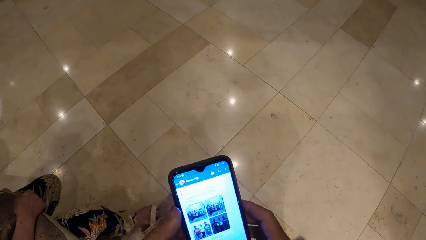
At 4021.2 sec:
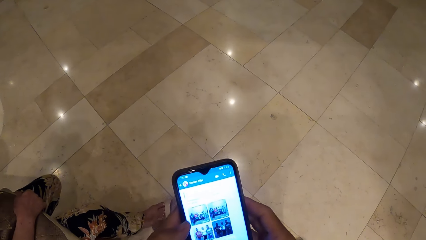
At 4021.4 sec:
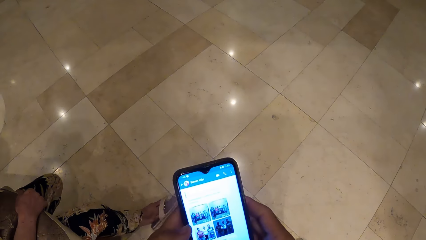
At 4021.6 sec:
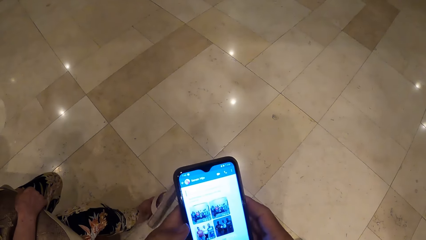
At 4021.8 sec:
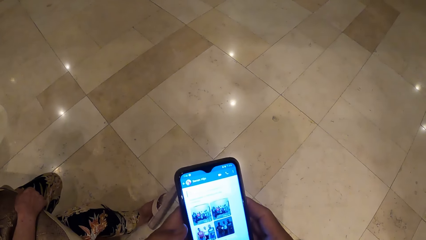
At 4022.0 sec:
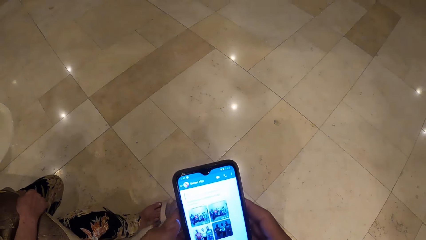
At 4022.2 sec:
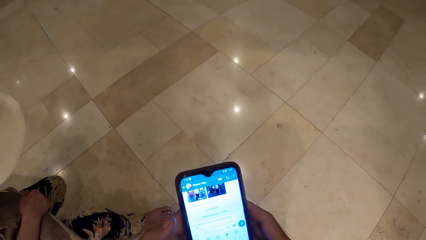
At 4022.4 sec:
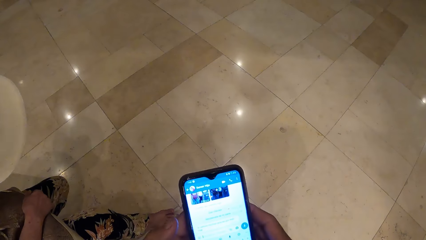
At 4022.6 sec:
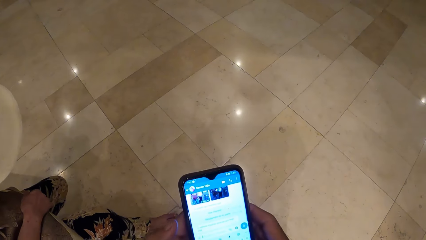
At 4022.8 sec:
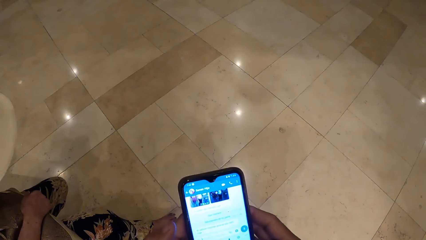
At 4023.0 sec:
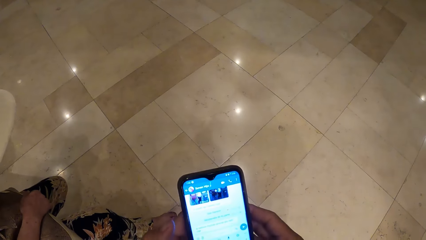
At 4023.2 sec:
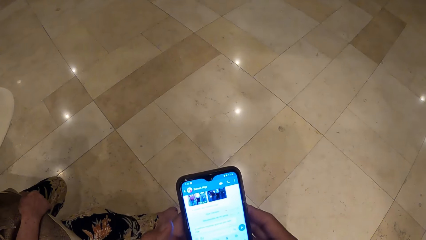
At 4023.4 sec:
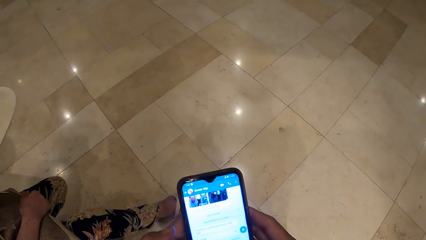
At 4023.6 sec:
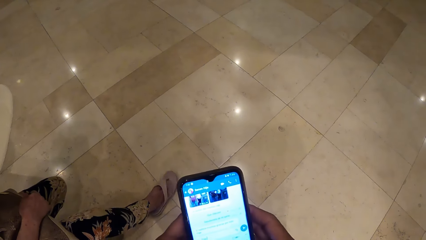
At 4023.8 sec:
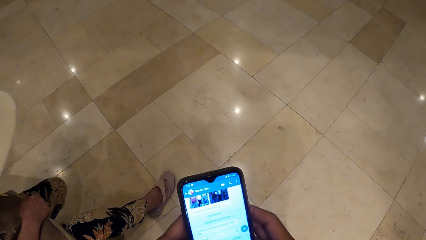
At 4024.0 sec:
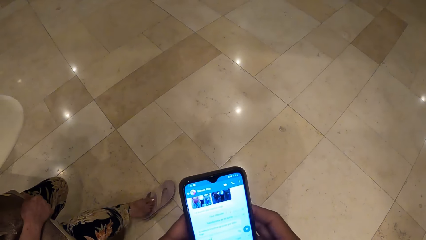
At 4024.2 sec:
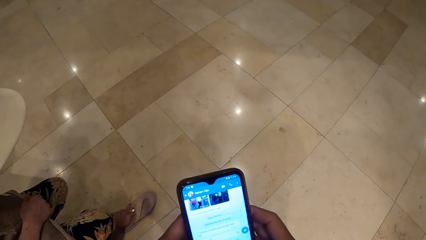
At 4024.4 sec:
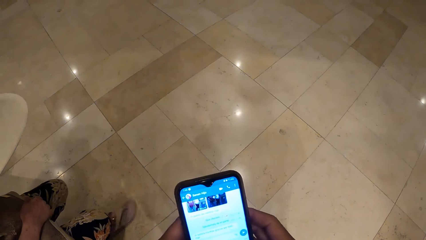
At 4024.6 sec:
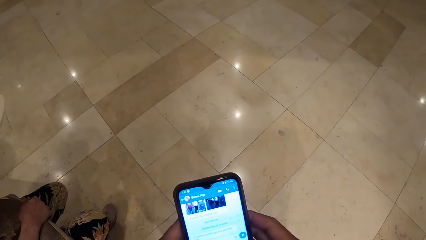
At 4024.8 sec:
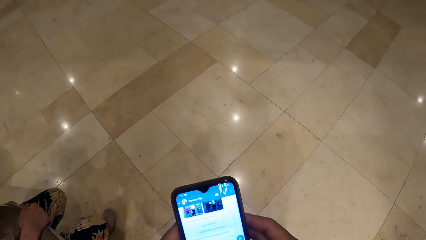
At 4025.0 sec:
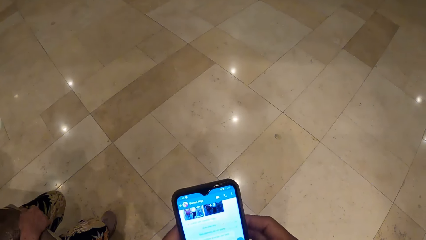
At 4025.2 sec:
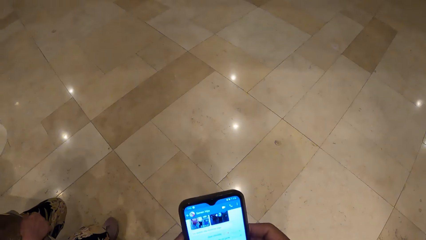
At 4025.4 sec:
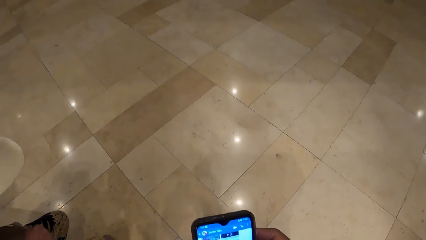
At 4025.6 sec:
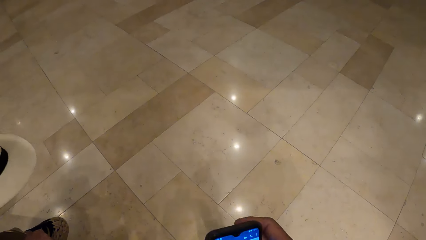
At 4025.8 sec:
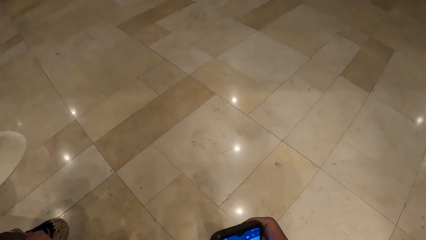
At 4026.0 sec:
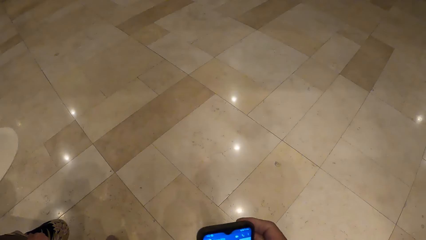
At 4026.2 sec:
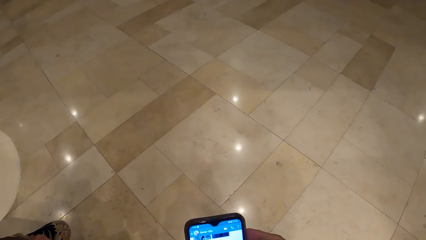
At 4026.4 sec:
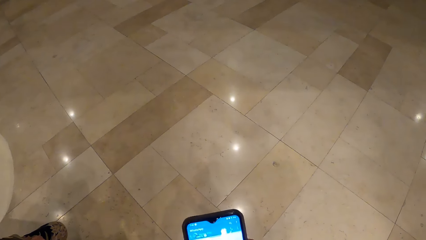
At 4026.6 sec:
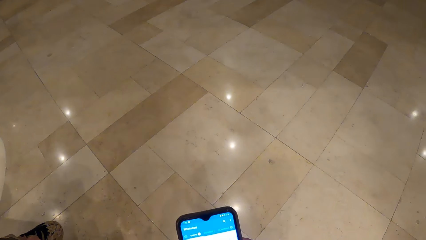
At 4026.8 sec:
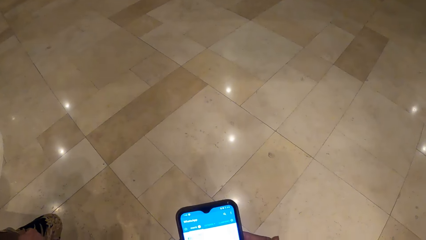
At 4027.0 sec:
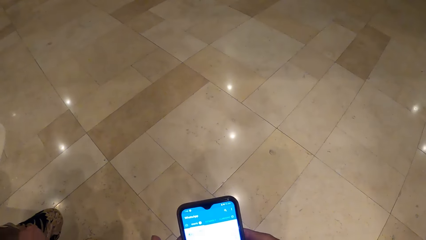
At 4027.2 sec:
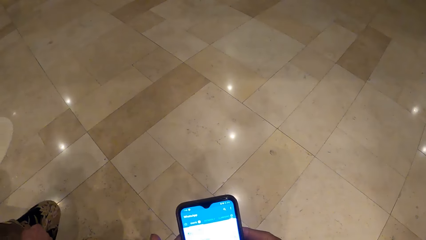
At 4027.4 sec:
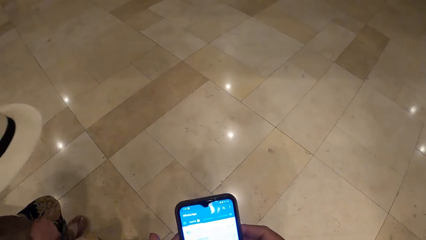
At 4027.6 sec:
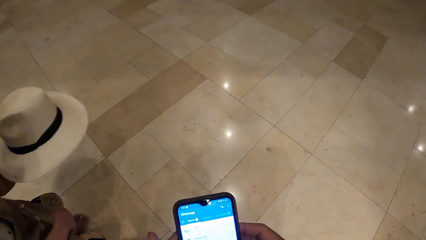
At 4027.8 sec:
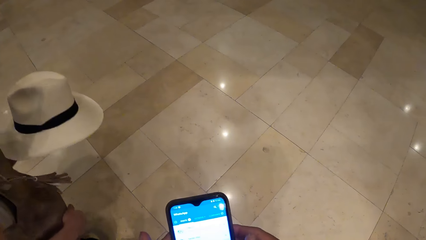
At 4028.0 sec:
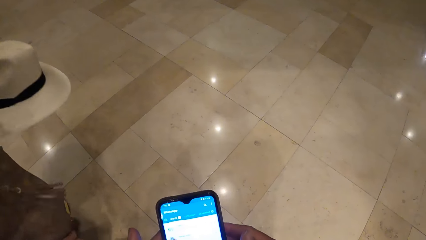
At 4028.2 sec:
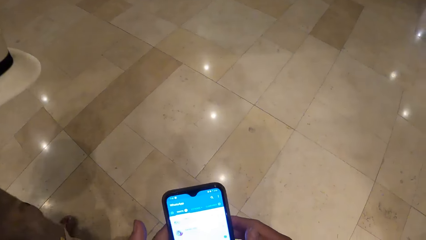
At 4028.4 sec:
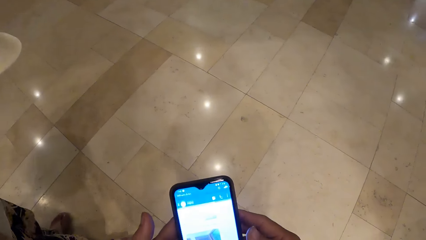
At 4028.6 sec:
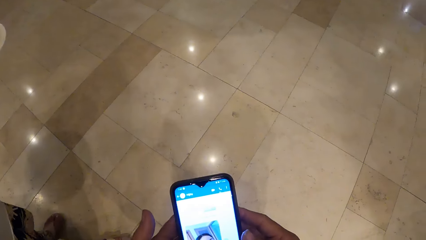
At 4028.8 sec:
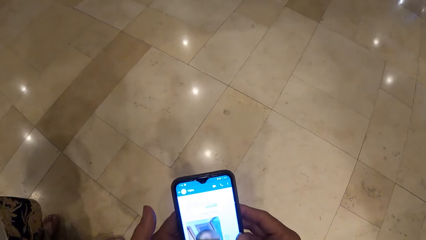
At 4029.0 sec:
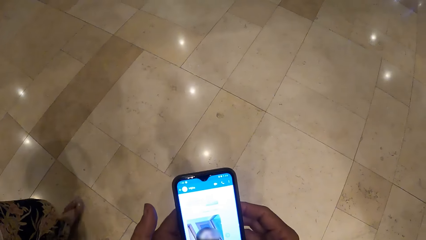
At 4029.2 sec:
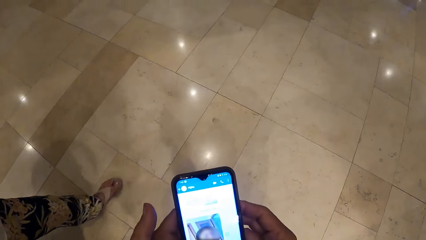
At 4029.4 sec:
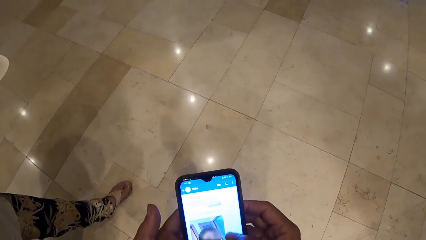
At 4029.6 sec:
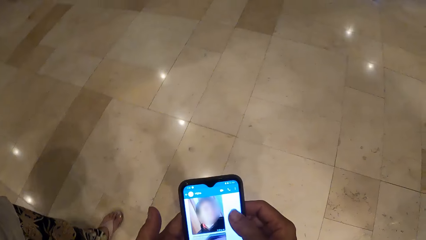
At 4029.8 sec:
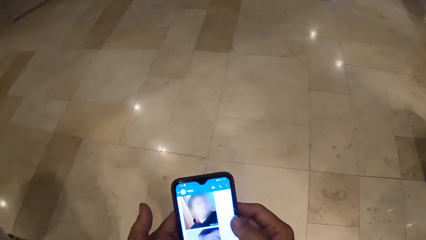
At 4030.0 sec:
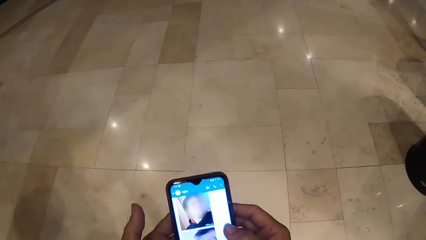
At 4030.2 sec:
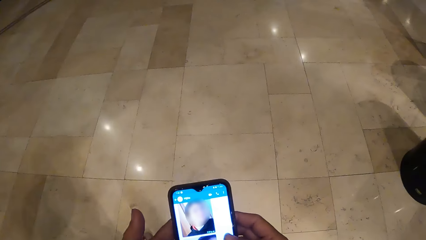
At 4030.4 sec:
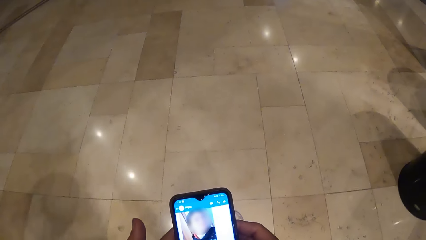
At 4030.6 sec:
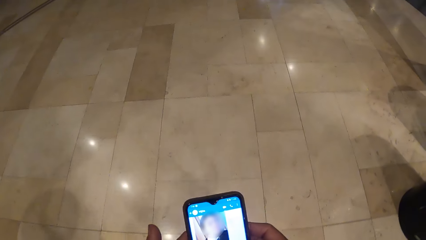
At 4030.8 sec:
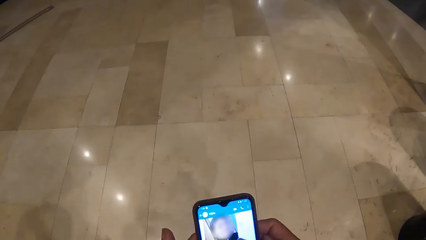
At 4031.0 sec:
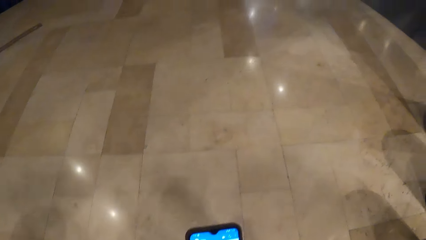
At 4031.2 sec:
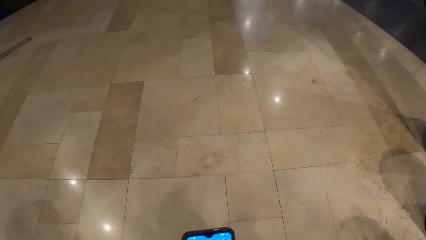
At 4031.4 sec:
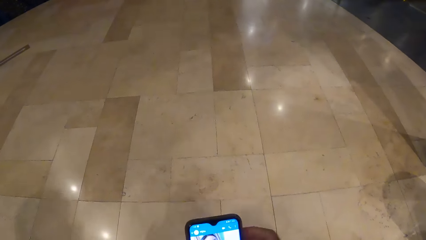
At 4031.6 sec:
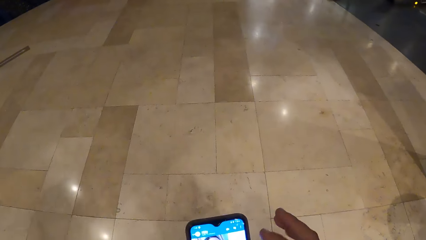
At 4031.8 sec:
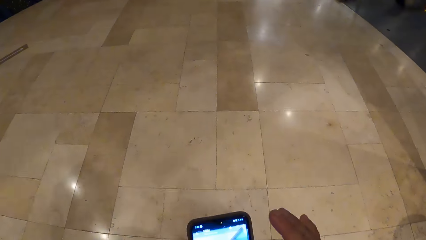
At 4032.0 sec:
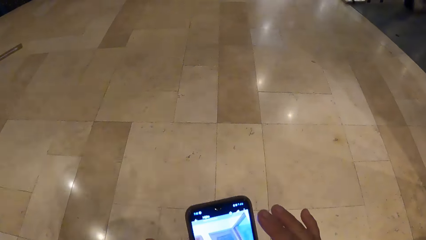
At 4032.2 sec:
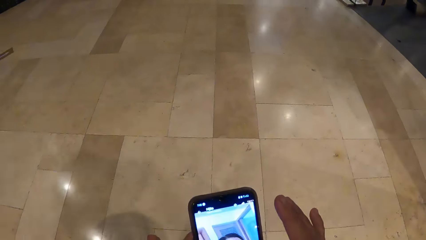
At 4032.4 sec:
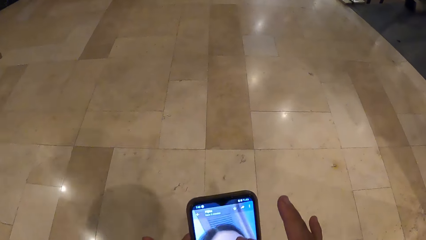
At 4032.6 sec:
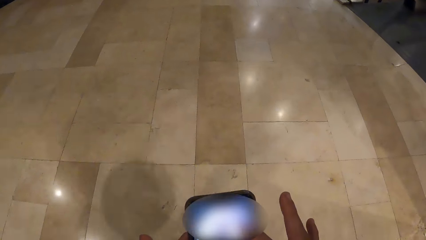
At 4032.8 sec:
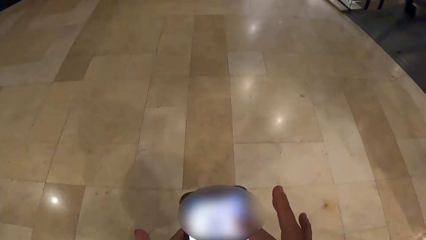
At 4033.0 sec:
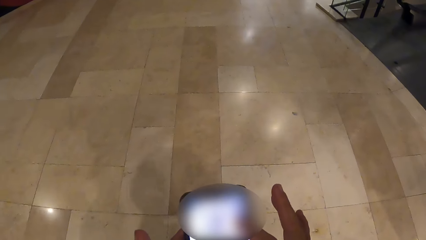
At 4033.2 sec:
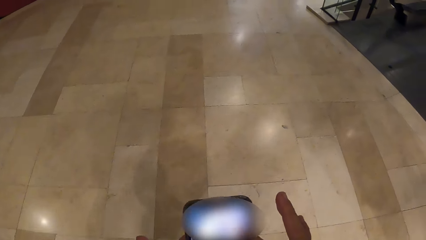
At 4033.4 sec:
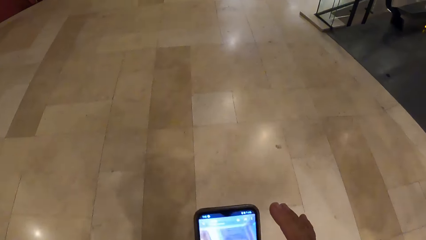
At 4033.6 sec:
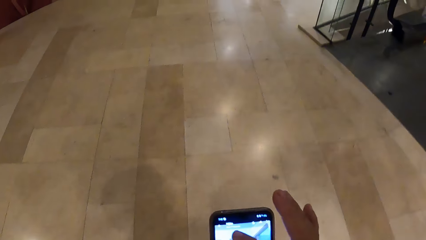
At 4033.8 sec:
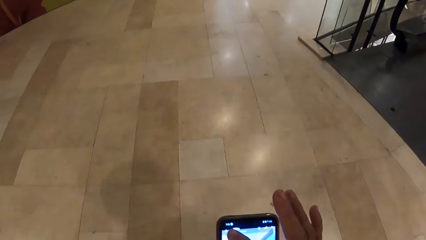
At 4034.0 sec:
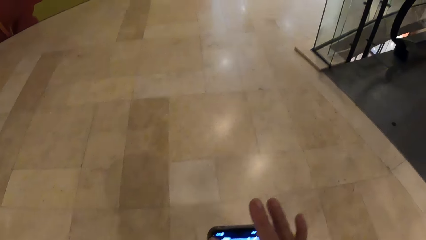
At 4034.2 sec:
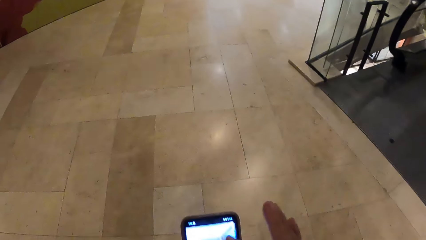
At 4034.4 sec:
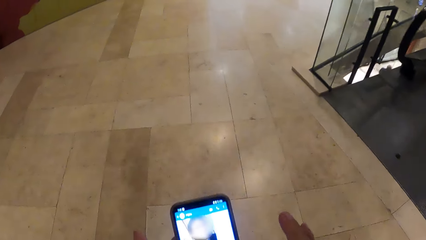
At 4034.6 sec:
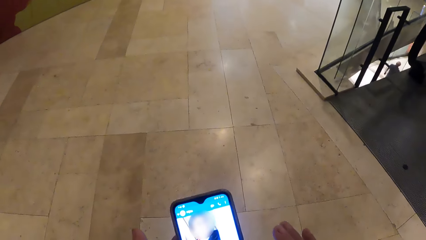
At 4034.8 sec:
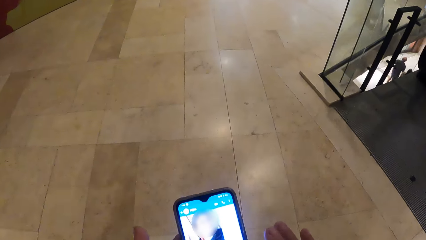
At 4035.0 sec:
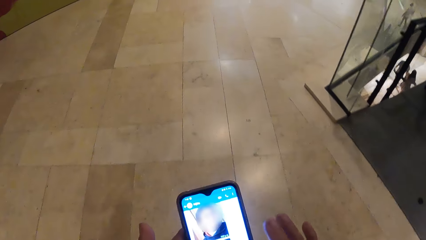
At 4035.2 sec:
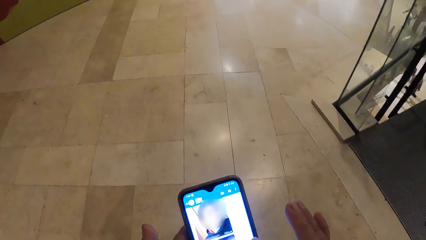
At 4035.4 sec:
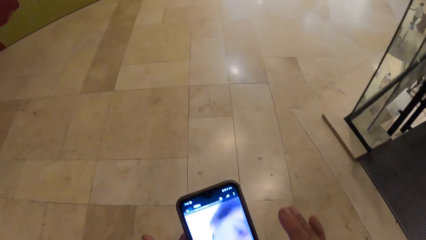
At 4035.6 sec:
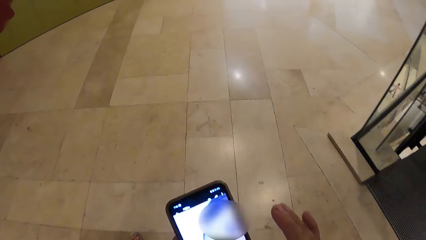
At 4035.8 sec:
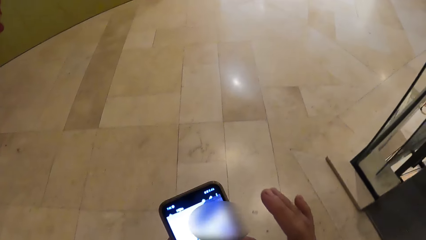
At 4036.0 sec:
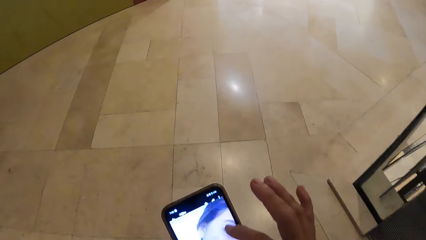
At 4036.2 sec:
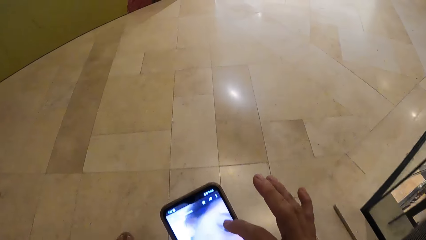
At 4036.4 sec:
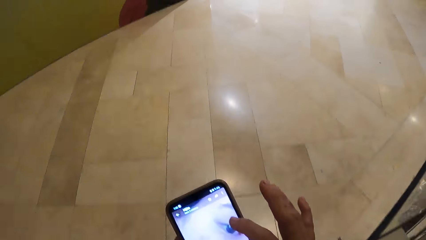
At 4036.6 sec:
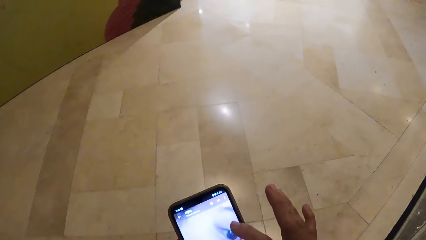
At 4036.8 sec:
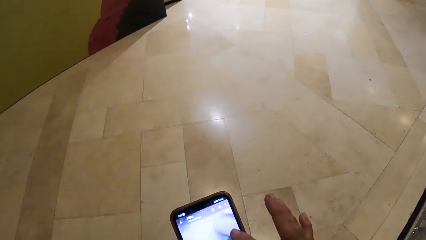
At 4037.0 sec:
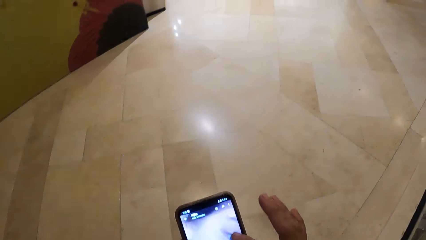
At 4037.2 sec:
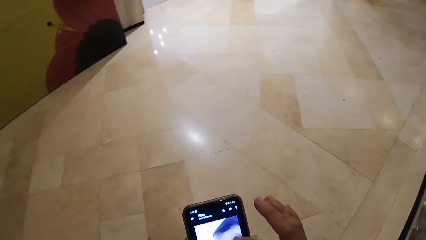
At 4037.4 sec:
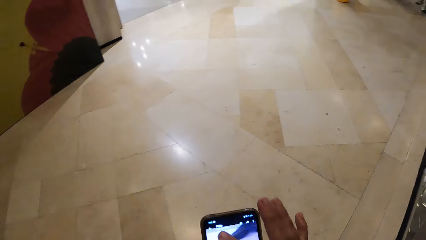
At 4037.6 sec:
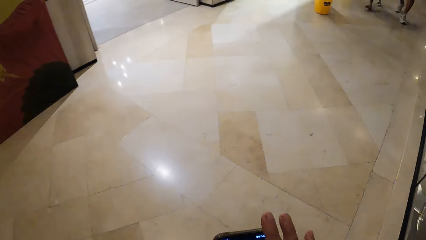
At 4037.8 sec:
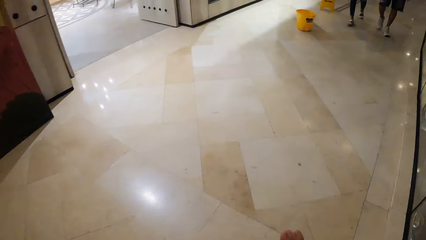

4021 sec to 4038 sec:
The camera wearer walks around the mall. They use the phone.
